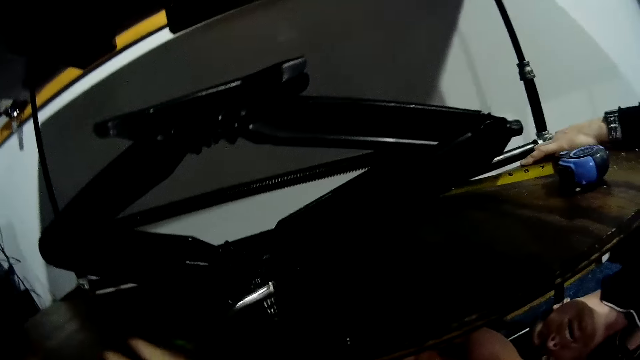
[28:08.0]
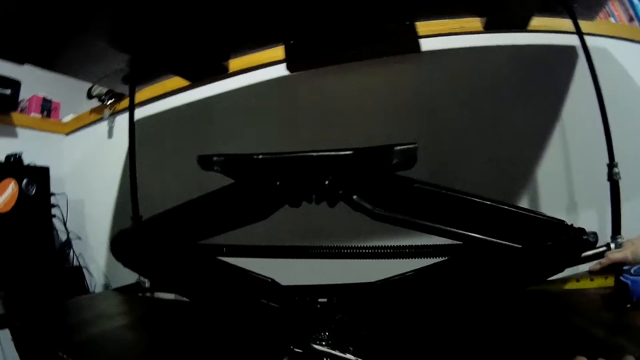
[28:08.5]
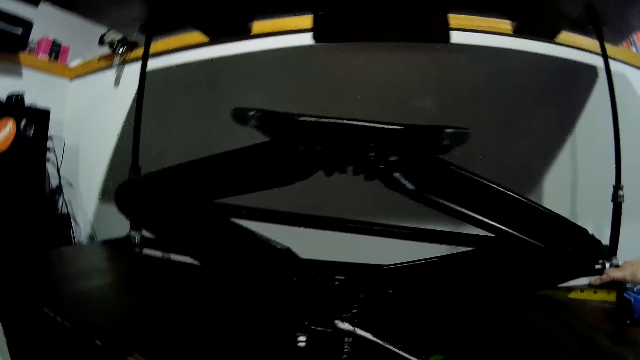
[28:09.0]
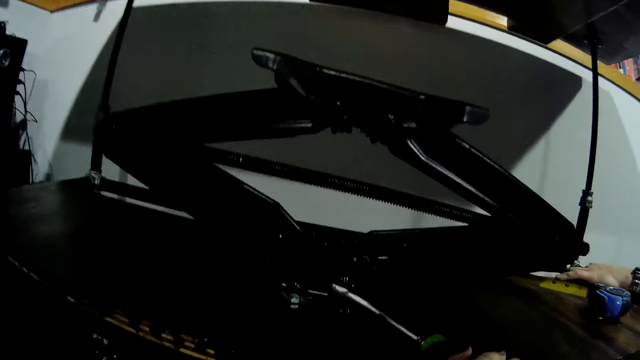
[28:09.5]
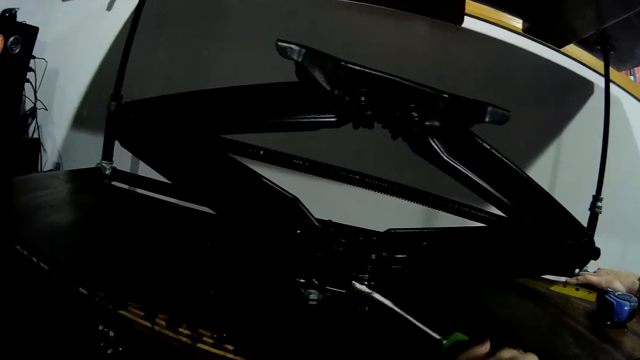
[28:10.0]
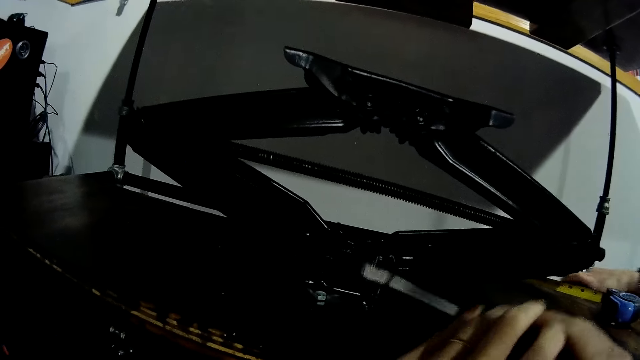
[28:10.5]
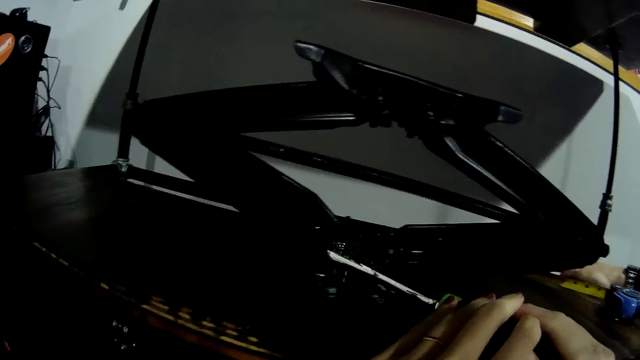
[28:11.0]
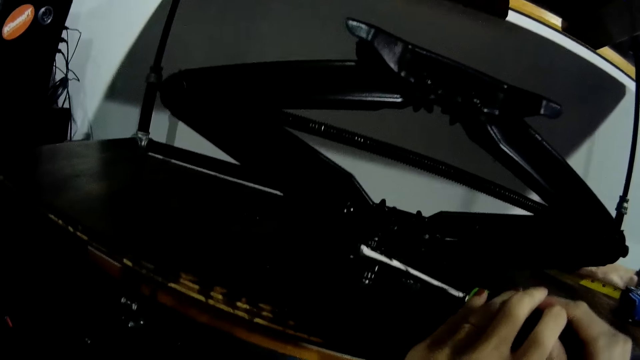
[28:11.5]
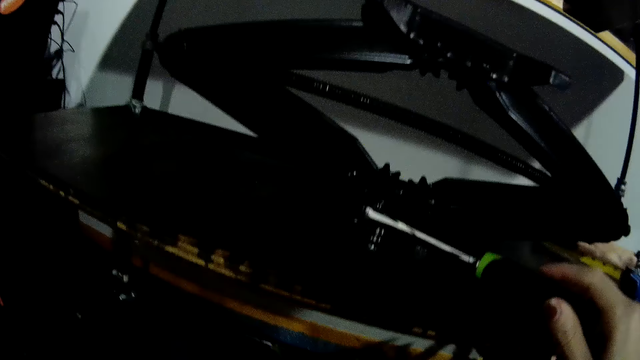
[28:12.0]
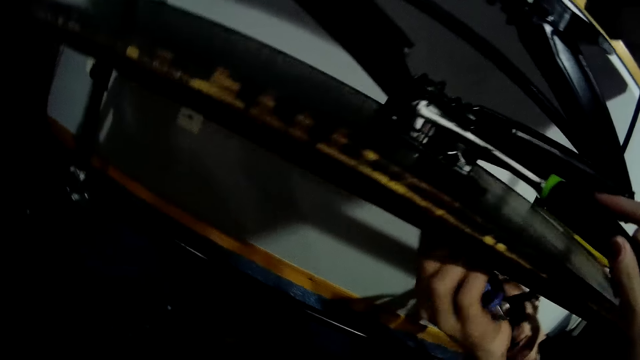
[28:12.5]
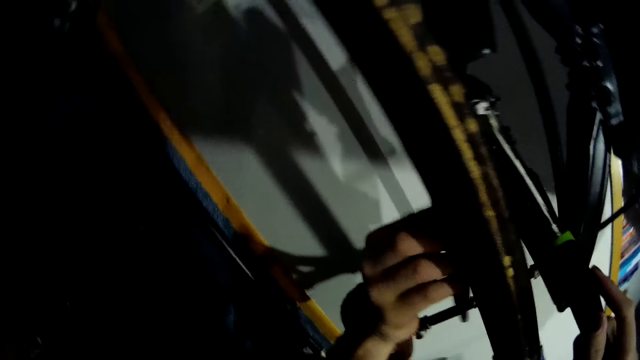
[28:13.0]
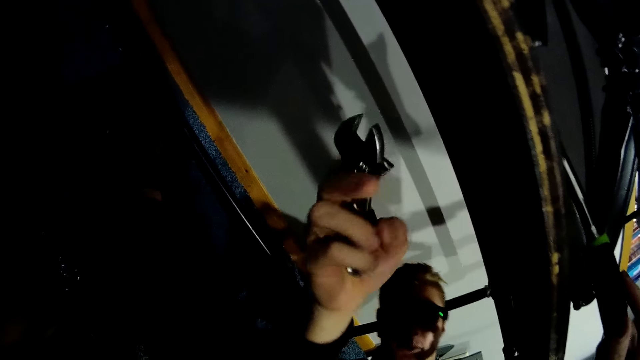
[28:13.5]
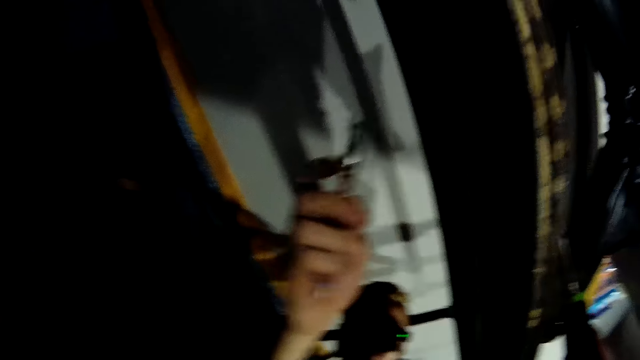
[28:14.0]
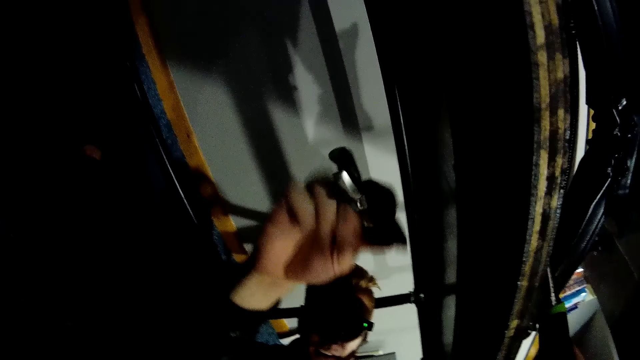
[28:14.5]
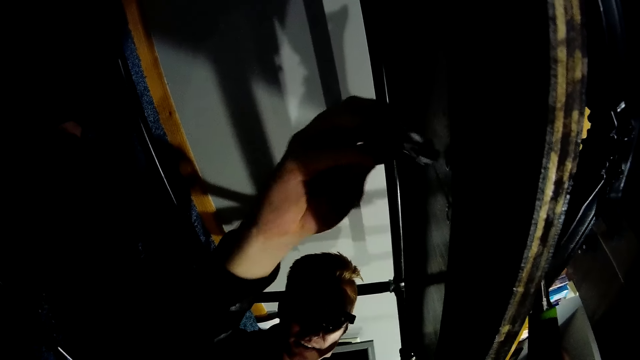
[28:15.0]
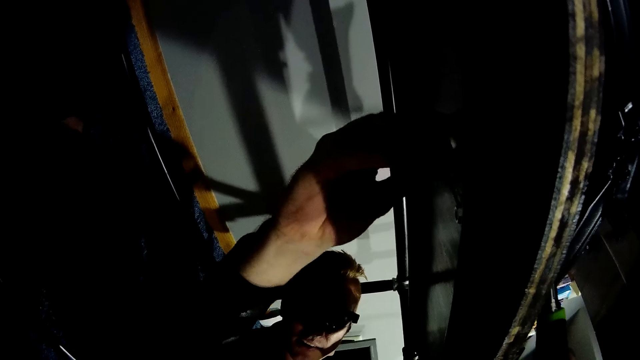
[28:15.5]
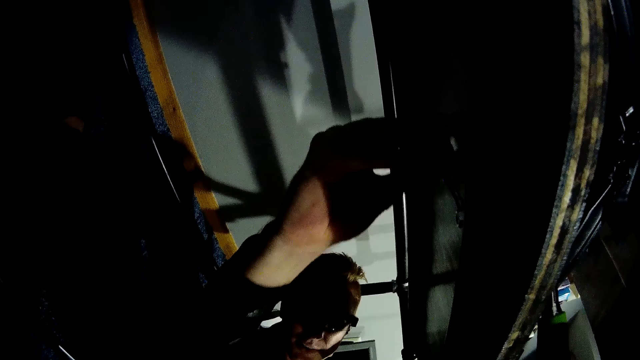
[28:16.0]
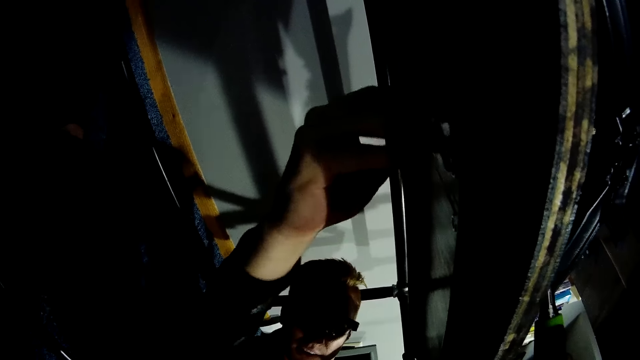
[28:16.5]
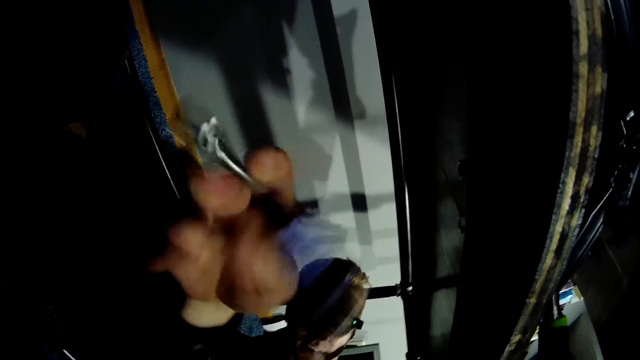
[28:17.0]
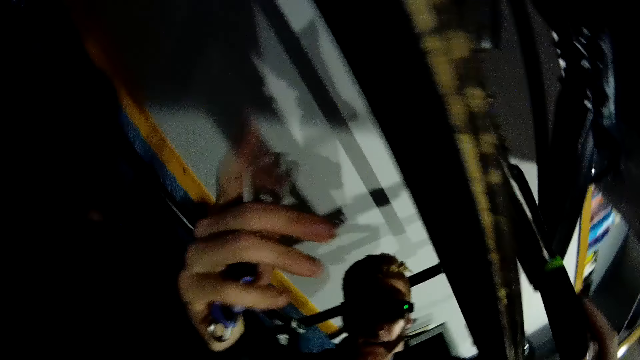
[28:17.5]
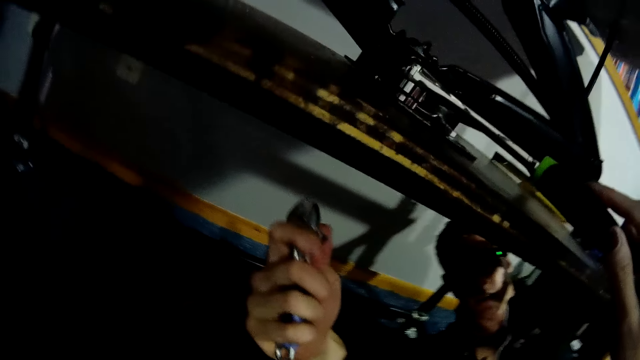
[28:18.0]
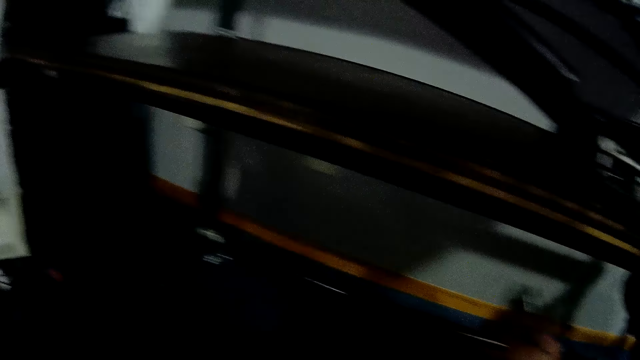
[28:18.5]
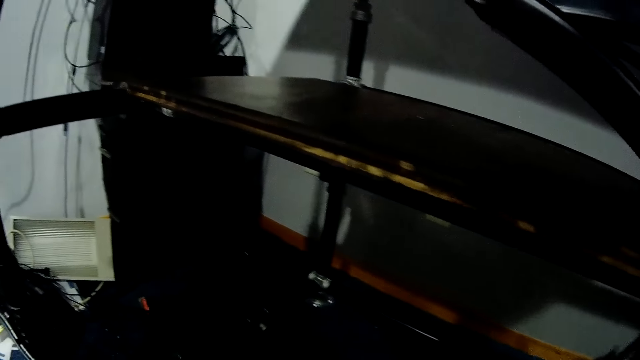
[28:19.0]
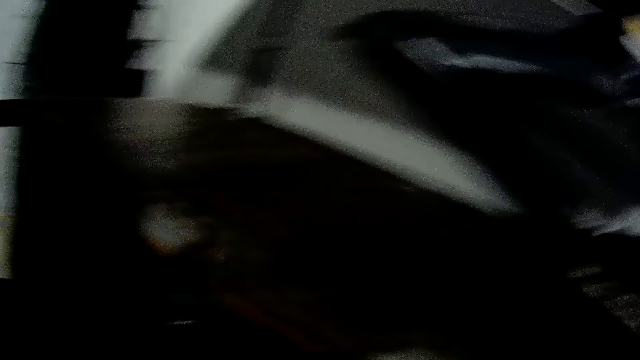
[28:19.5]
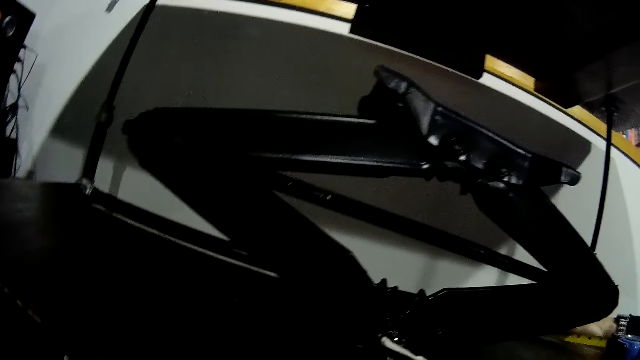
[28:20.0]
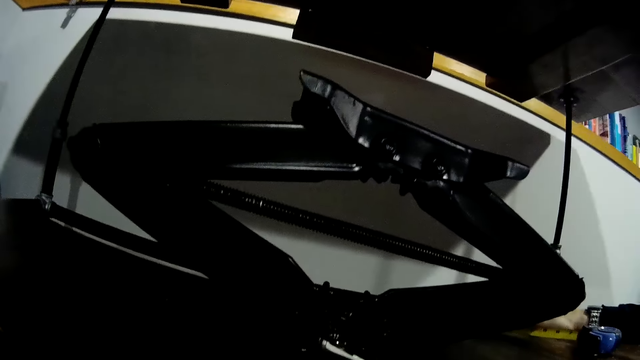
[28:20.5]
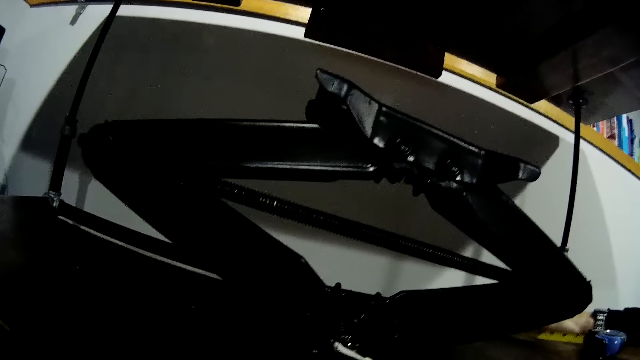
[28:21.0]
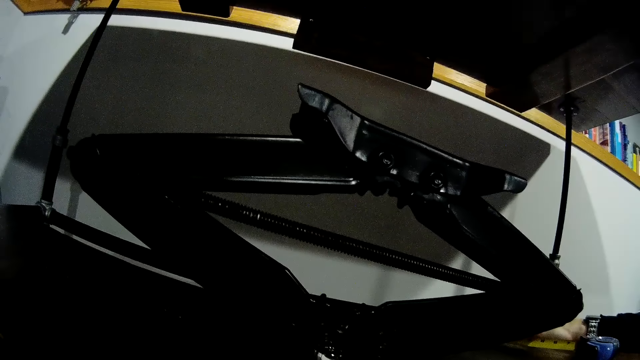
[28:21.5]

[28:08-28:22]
The camera wearer adjusts the bolt. A man tightens a bolt beneath the wooden slab with the spanner in his right hand. The man puts the spanner on the bolt. The man adjusts the spanner.

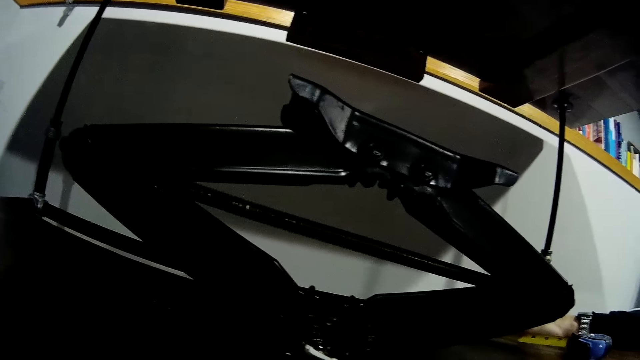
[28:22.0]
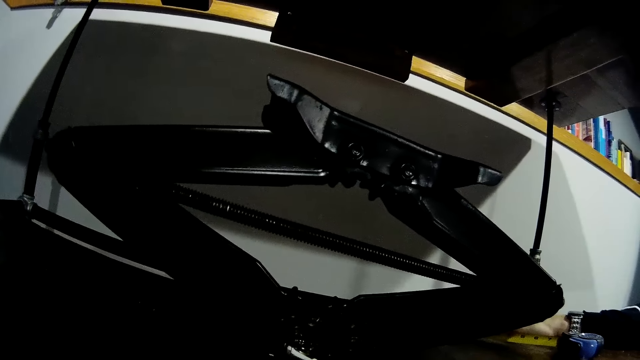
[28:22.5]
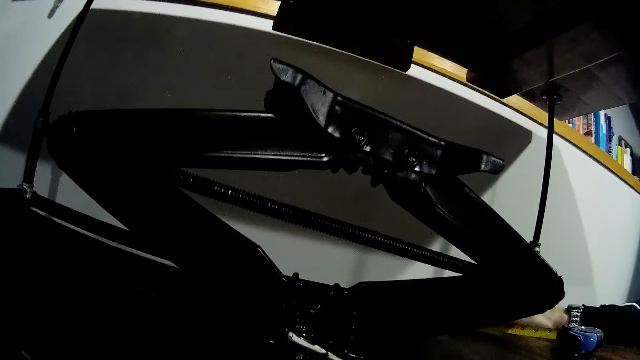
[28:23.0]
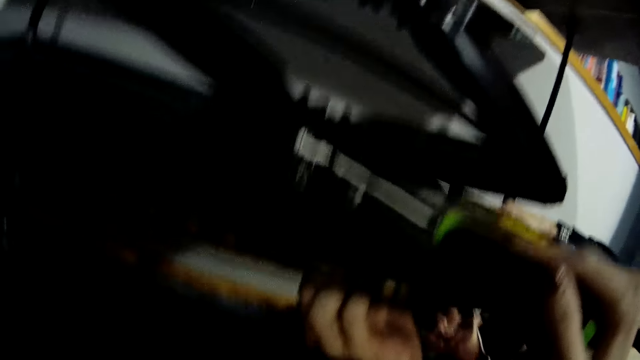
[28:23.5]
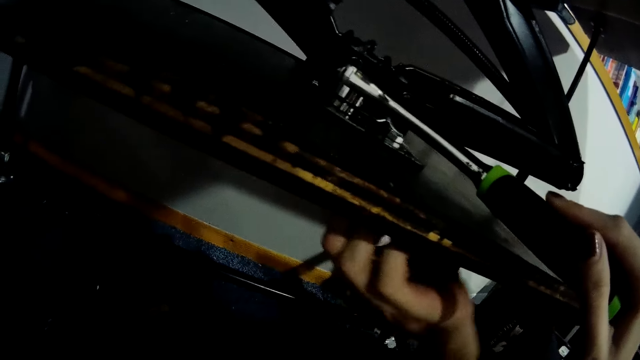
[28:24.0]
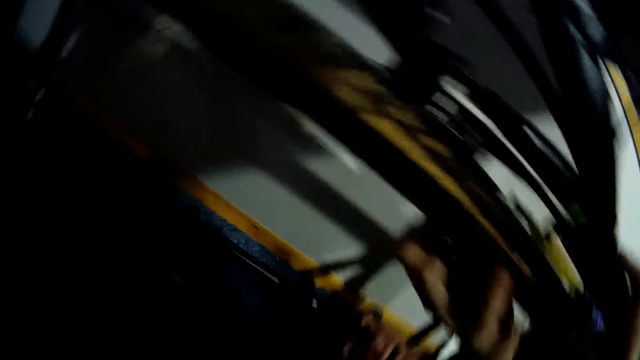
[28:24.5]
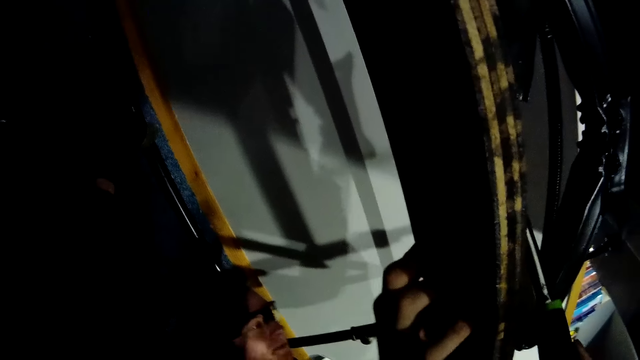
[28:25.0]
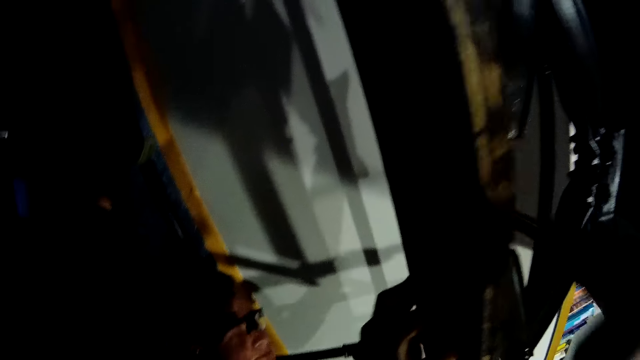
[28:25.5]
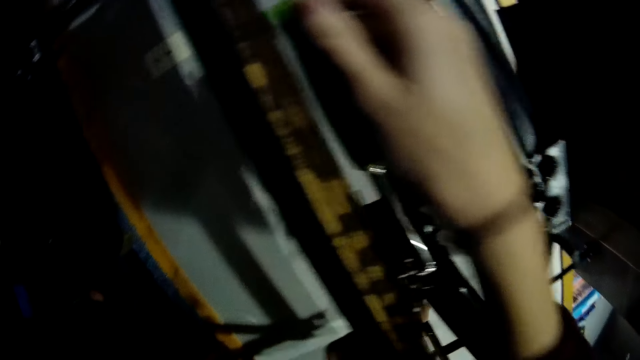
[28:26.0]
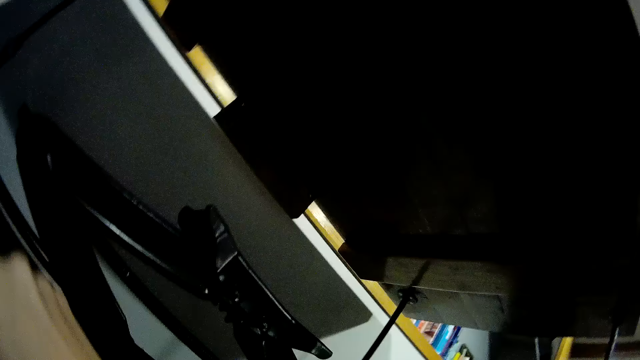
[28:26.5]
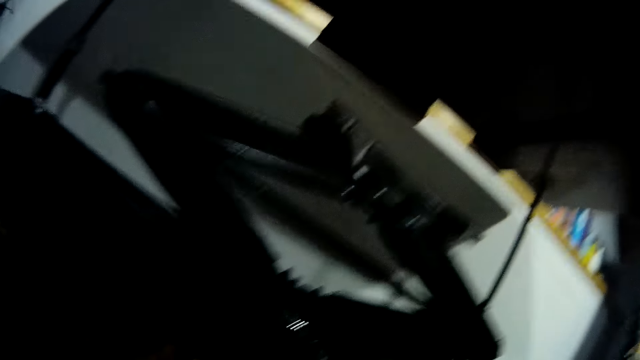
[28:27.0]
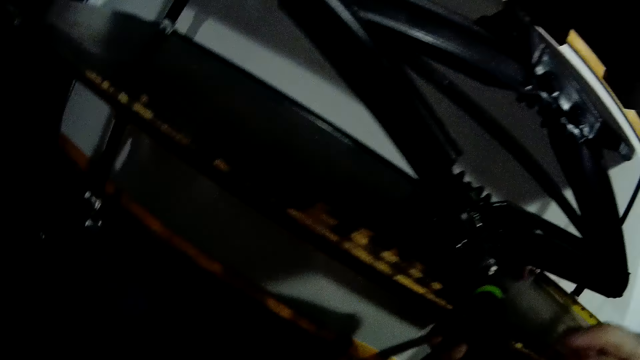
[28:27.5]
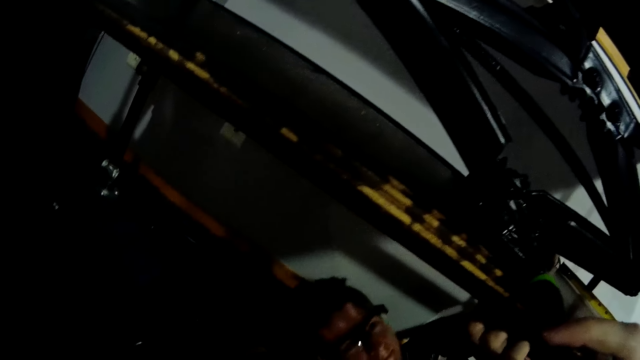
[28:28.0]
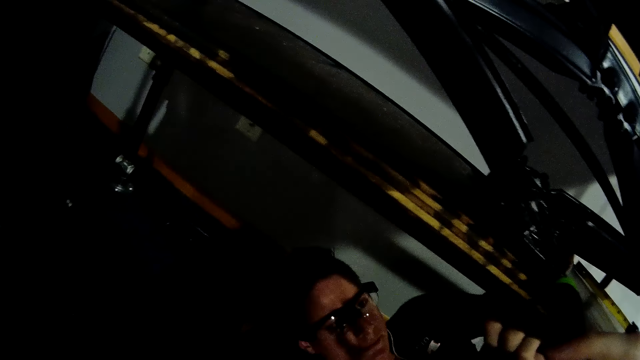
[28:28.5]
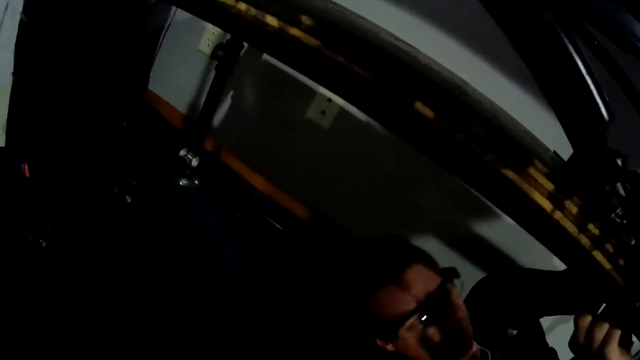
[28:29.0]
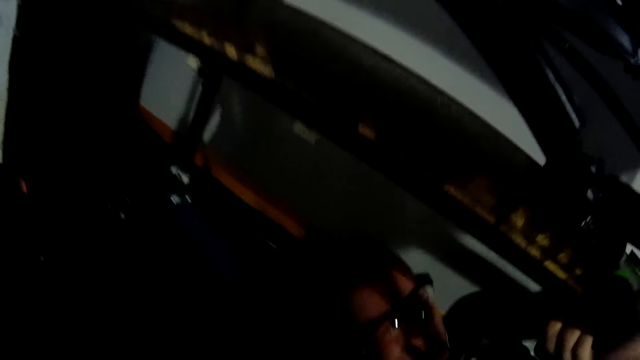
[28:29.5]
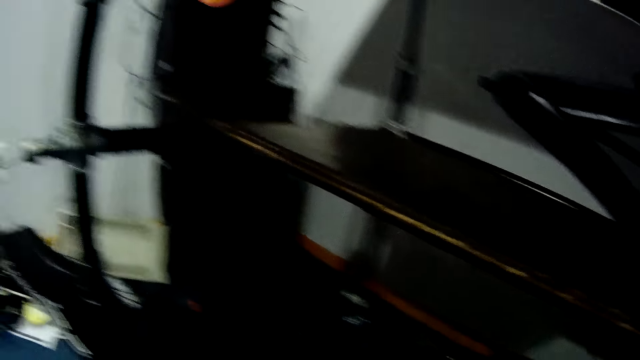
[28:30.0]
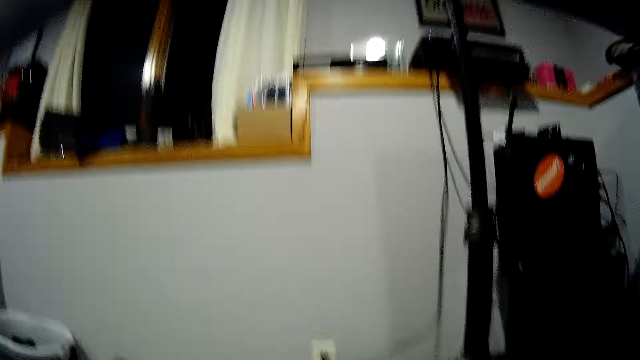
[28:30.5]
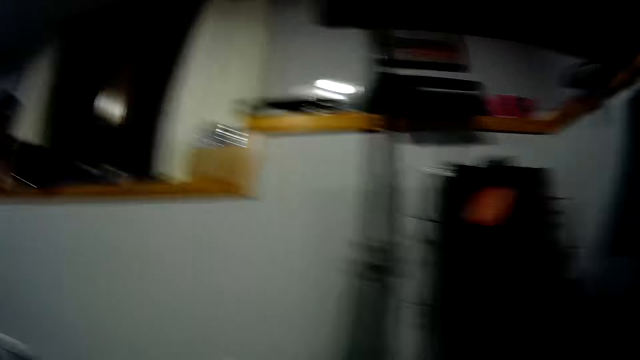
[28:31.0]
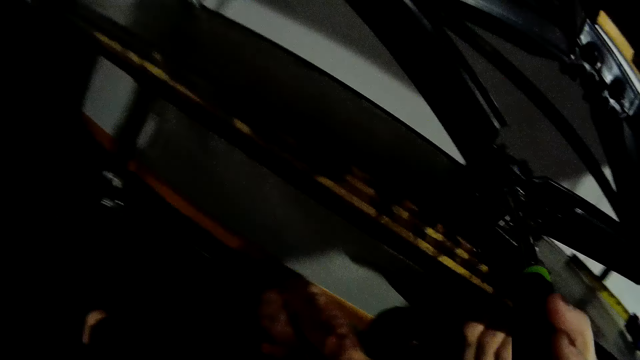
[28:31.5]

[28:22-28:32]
A man adjusts the bolt. The camera wearer uses a torque spanner in both hands to tighten a nut on the scissor lift jack on the wooden slab. The man moves near the camera wearer.
